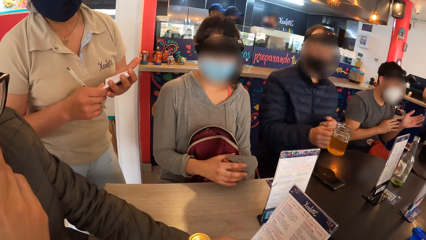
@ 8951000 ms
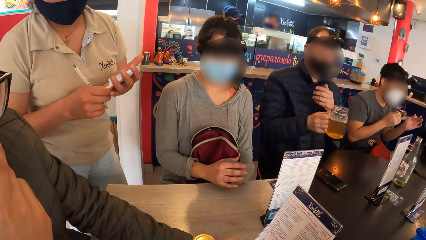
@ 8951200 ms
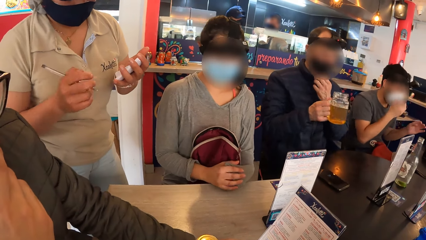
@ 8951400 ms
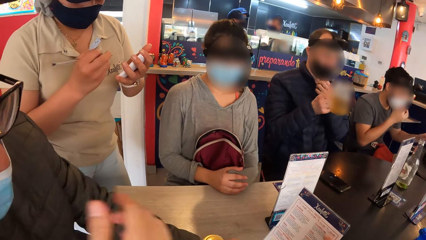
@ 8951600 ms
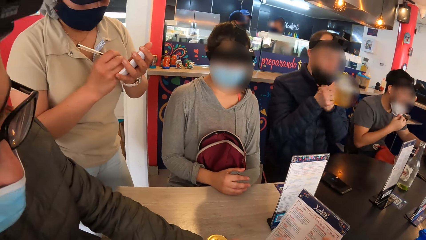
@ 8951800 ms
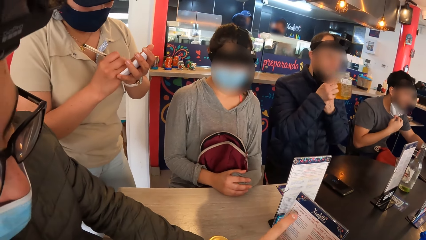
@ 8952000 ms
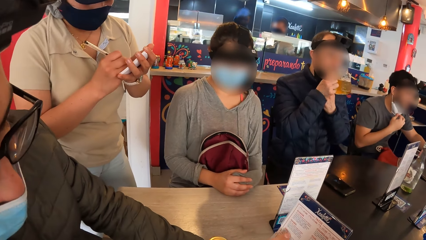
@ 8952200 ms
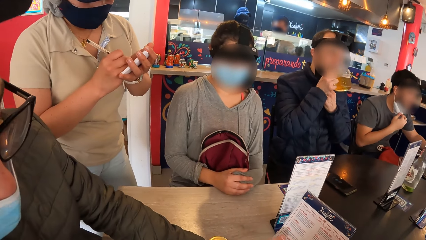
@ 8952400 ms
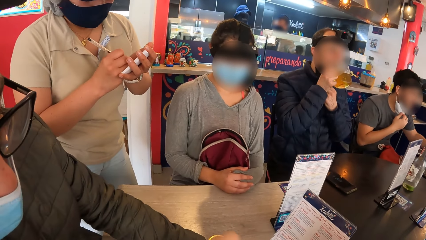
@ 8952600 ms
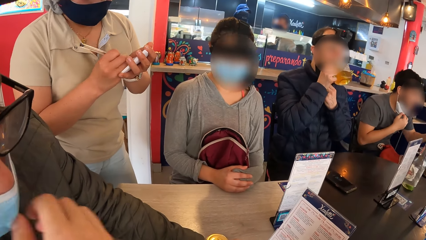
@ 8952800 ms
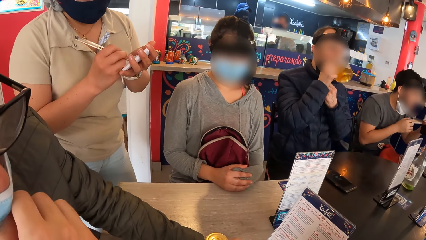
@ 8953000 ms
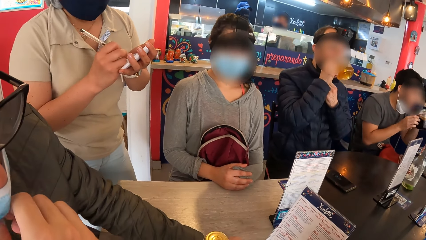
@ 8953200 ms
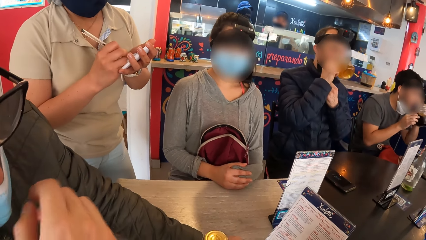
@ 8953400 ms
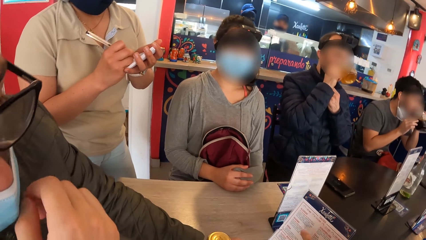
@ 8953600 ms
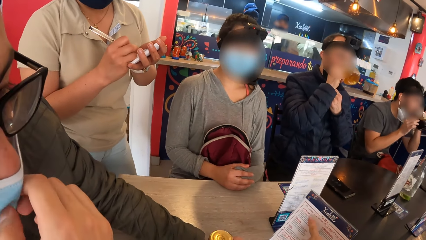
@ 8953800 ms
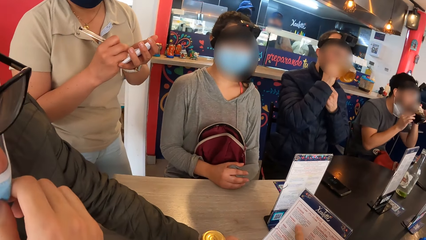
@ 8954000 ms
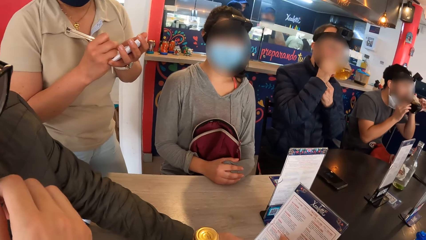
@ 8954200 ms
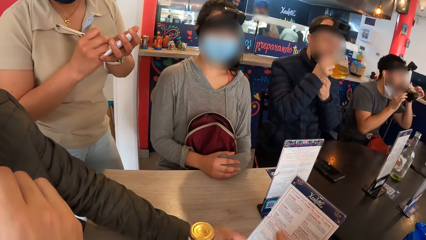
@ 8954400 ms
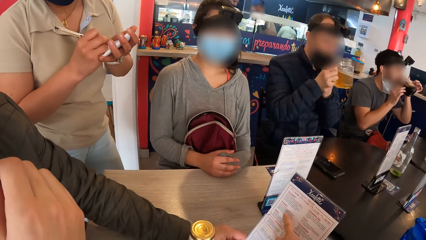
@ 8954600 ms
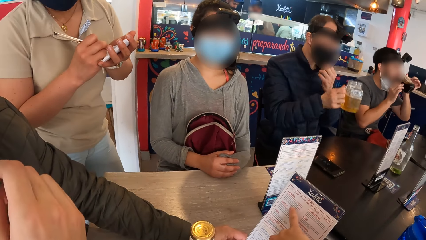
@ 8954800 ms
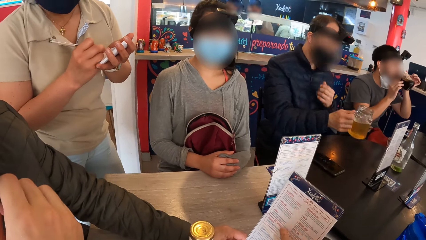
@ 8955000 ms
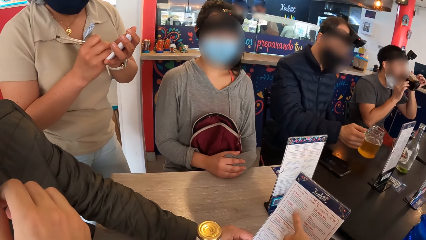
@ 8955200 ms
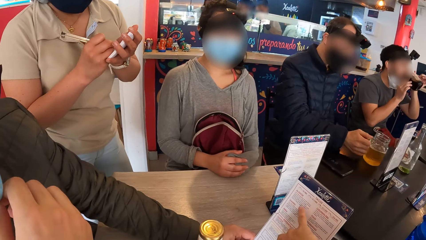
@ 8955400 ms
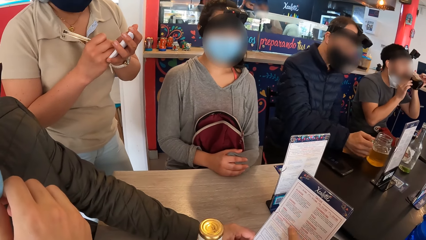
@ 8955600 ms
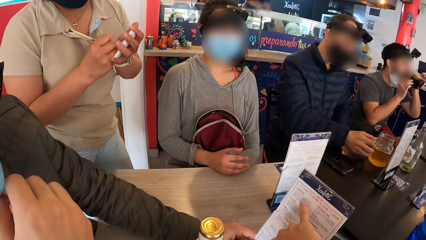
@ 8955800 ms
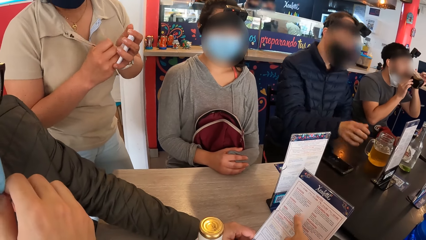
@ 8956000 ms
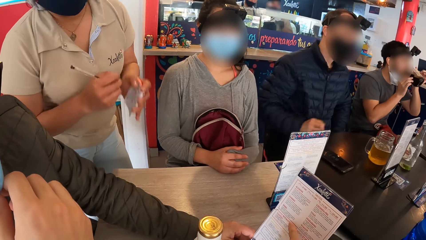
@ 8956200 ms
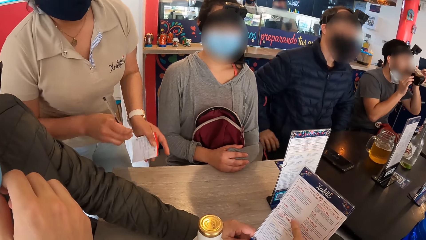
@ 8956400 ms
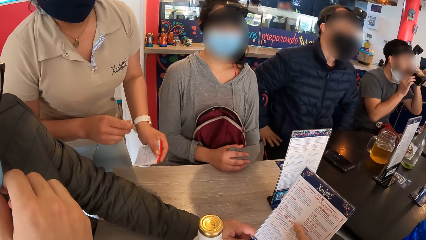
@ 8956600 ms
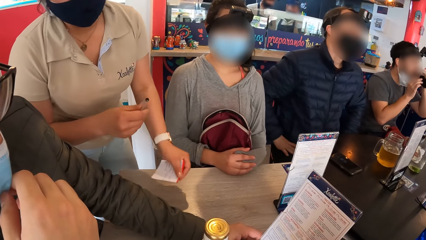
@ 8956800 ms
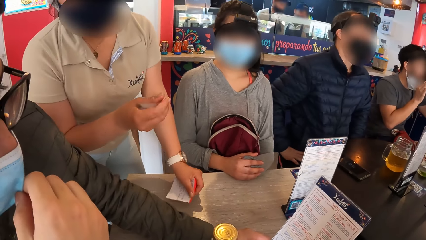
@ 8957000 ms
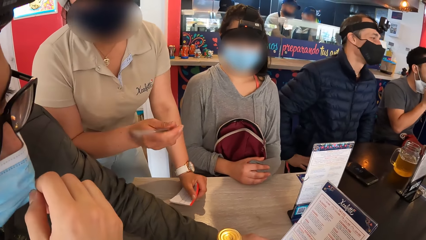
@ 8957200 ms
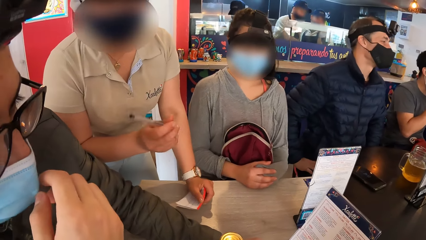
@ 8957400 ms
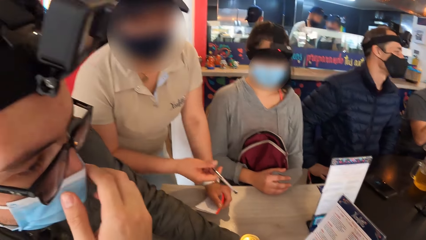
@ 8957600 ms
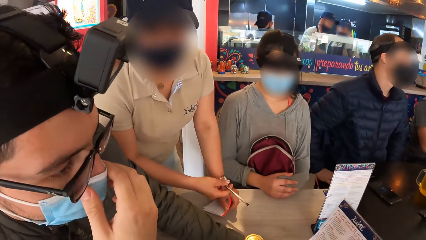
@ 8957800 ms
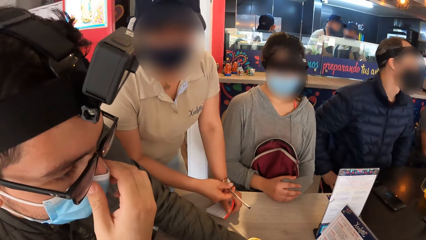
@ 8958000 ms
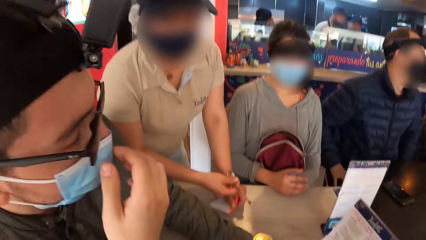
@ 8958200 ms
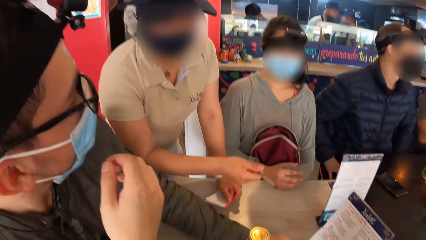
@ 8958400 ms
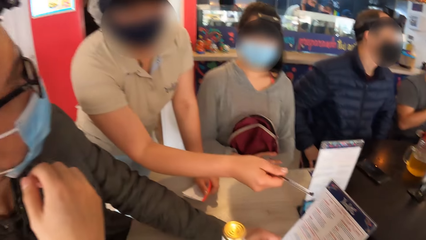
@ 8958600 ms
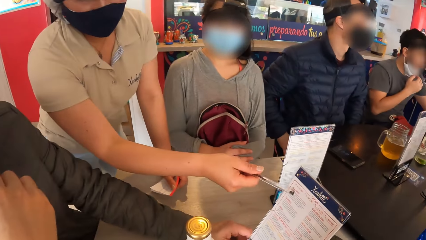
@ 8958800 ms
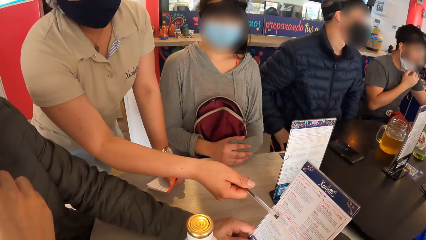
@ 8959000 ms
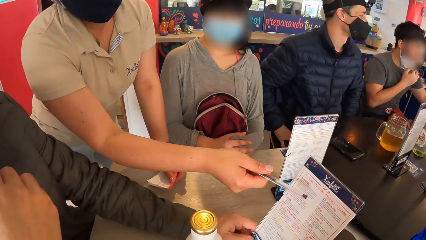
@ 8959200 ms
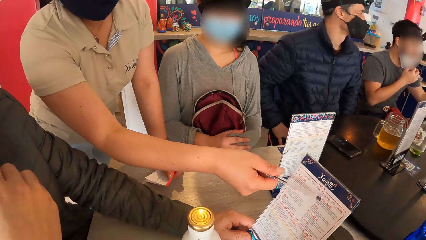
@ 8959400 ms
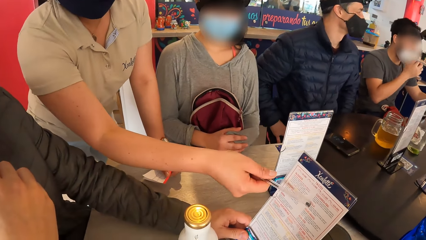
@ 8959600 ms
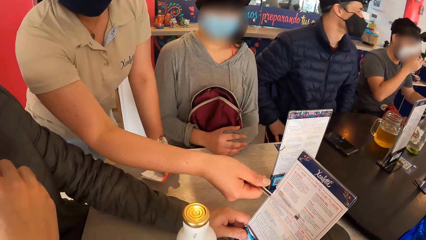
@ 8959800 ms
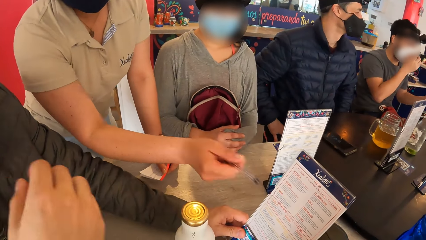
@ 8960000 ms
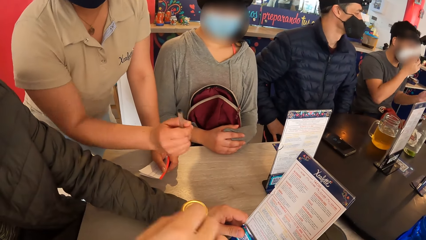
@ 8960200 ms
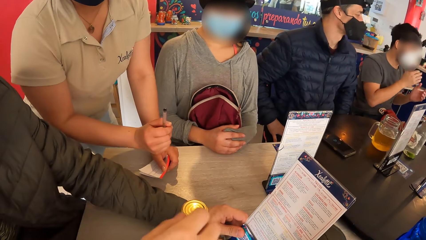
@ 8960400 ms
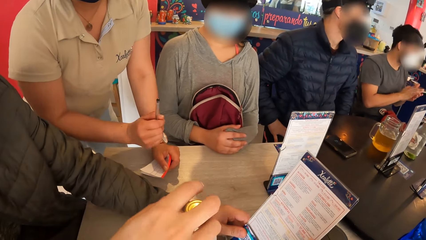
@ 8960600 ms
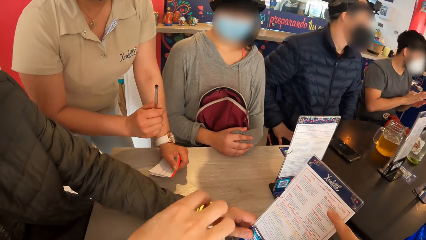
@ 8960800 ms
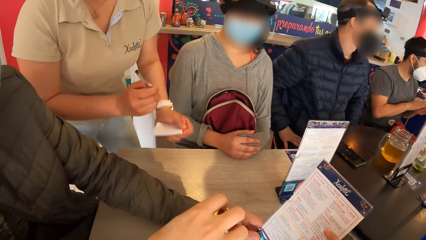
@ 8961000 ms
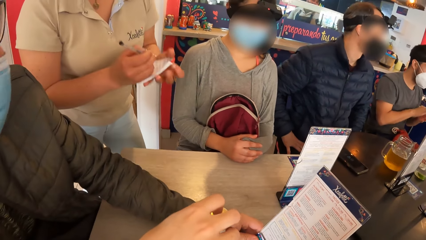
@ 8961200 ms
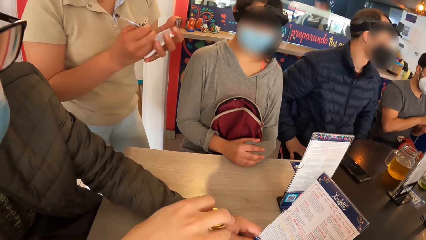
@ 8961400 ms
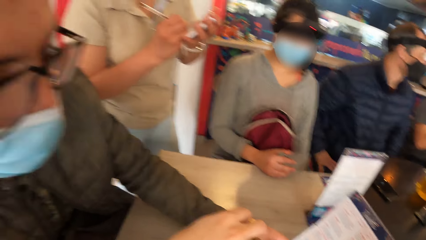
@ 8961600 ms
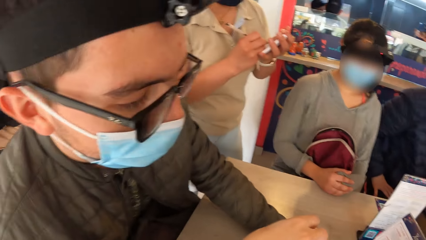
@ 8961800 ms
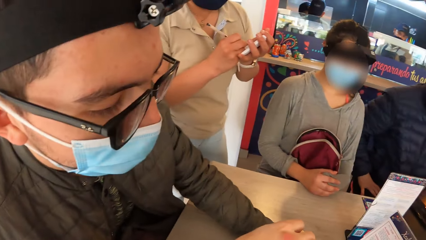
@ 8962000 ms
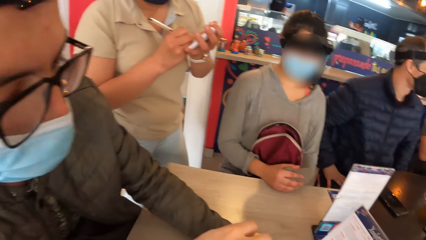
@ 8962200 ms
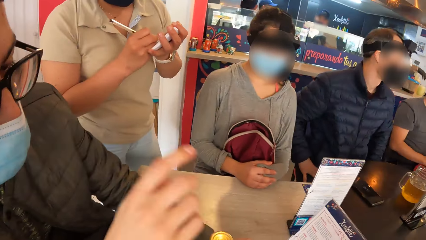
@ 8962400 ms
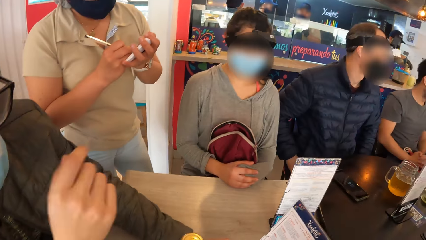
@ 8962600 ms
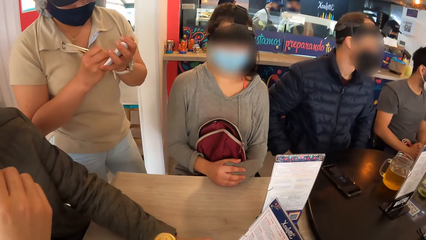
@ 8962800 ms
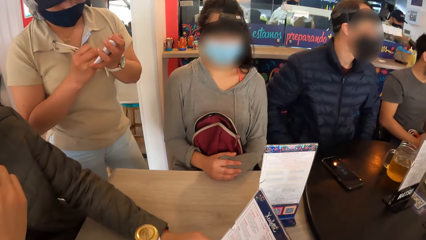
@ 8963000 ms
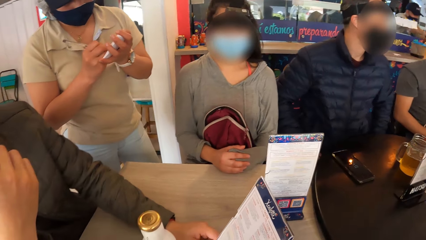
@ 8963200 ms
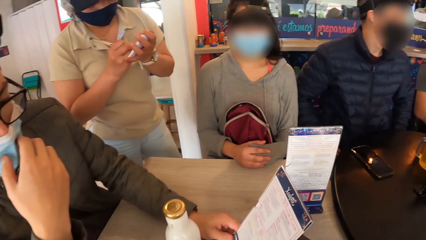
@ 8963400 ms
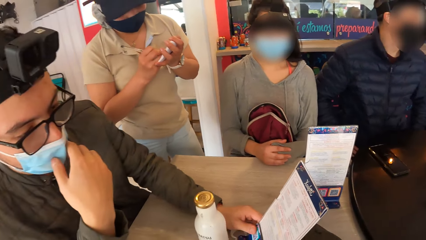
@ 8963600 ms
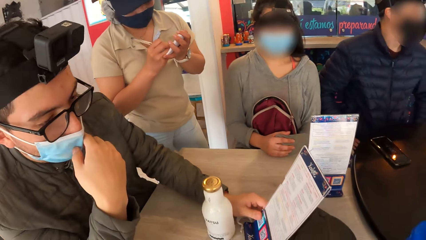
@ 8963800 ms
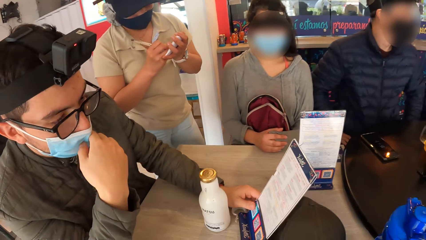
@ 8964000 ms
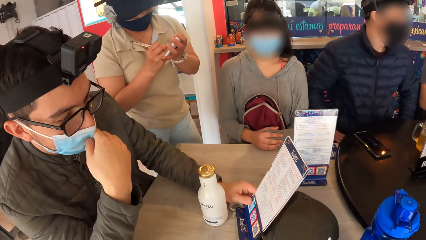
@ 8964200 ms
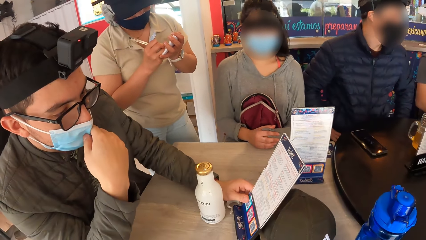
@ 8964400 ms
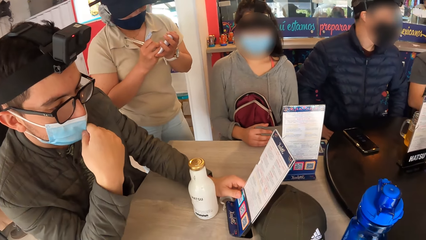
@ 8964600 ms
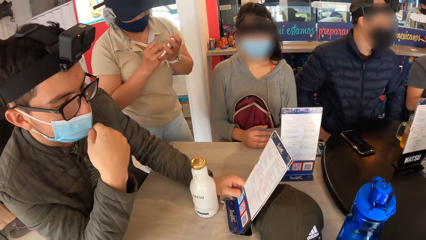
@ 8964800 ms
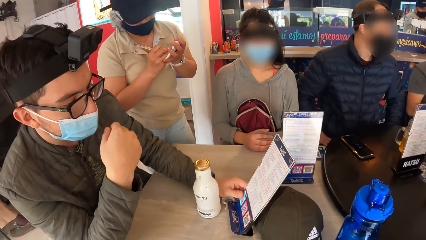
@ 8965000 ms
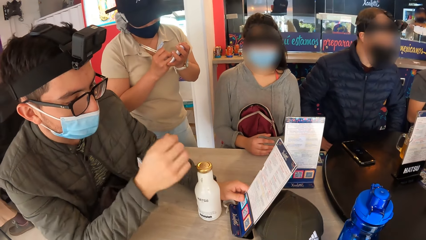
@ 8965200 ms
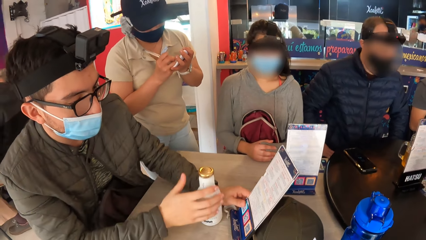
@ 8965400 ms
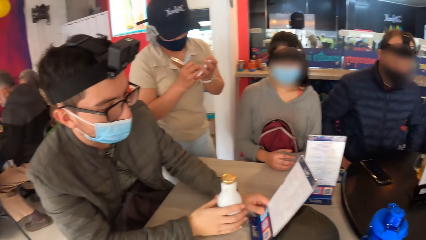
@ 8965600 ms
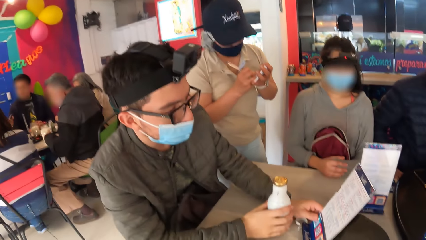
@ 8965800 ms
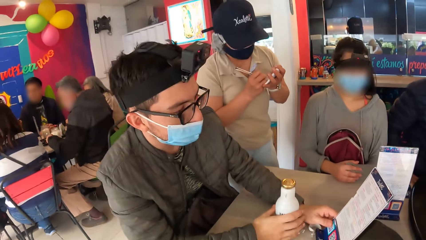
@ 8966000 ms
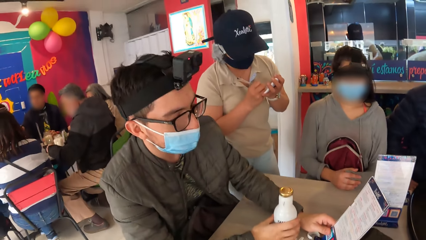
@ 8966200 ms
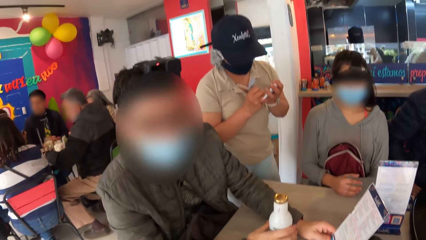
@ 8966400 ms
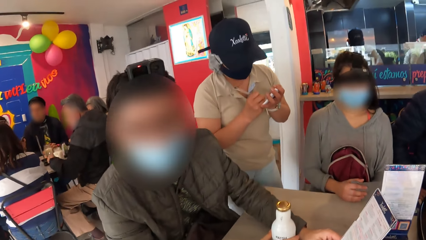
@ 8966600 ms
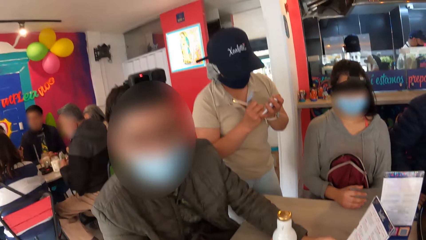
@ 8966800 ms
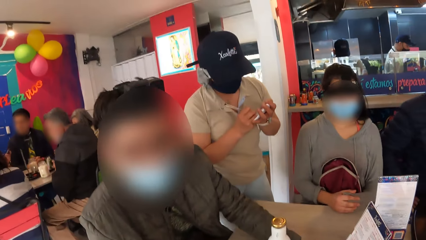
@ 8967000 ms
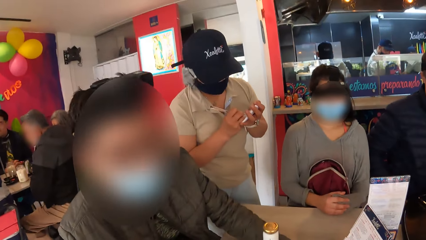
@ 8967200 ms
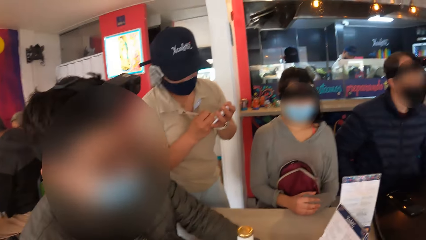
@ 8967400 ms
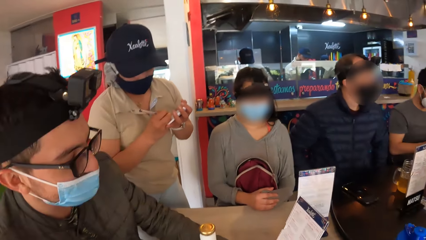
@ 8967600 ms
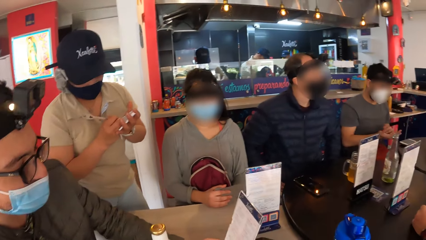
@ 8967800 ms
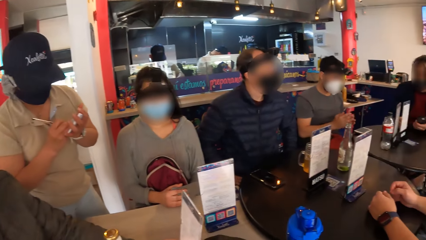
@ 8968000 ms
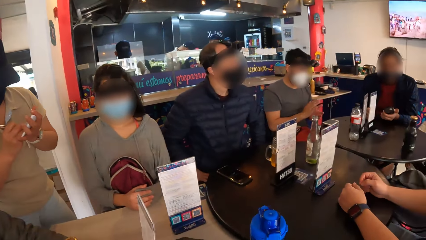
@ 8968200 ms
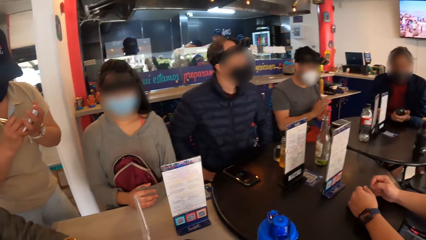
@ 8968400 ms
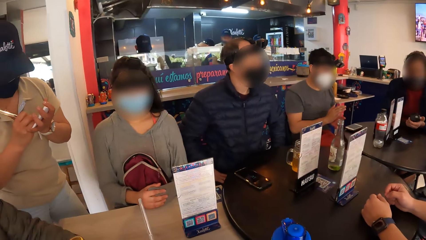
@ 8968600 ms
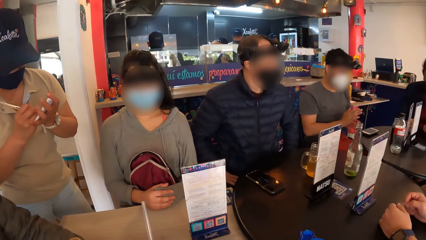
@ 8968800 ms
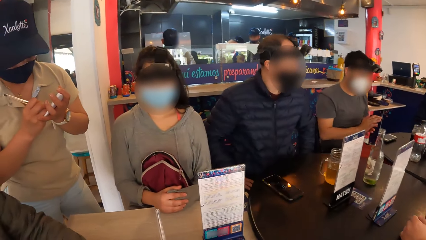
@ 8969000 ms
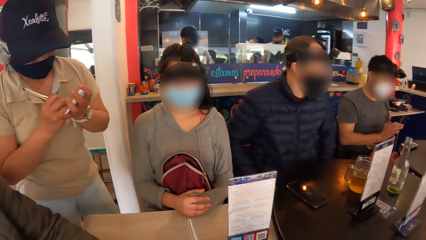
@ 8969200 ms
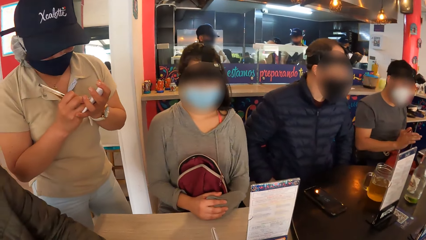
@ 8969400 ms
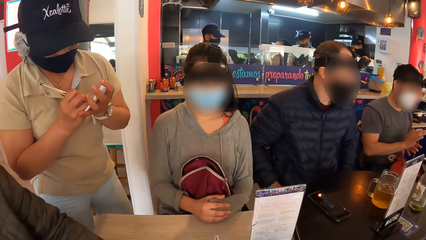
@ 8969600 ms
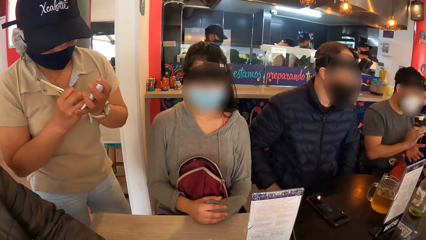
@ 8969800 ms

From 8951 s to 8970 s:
A man lifts the cup from the table with his right hand. Another man removes his nose mask from his face with his right hand. A lady puts her hands on the table. The first man removes his nose mask from his face with his left hand. A waiter writes on a small book in her left hand with a pen in her right hand. The first man drinks from the cup in his right hand. The other man drinks from a cup in his right hand. The first man drops the cup on the table with his right hand. The waiter places her left hand on the table, interacts with a third man, and points to the menu on the table with the pen in her right hand. A fourth man holds a bottle. The waiter writes on the small book in her left hand with the pen in her right hand. The third man places his right hand on the bottle on the table. The fourth man holds the calendar. The third man interacts with the camera wearer. The camera wearer looks around the room.
